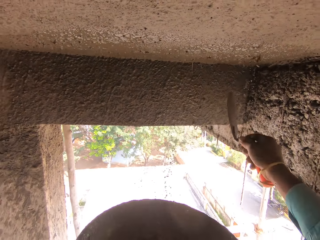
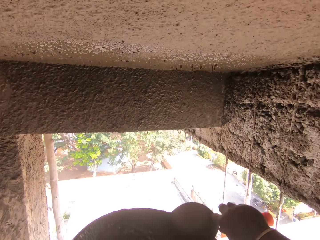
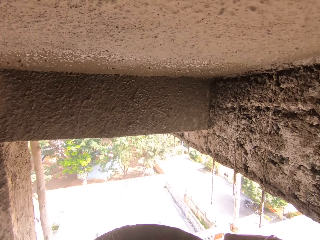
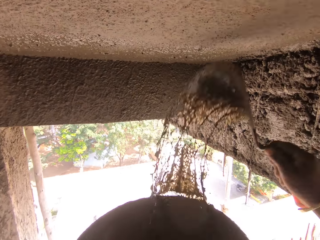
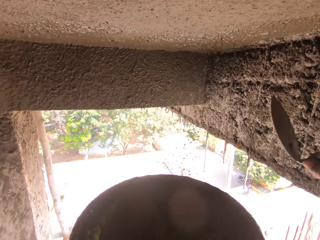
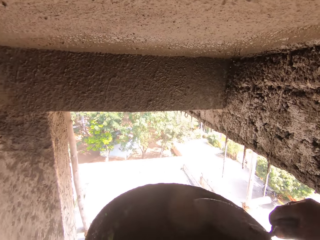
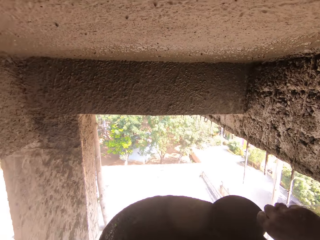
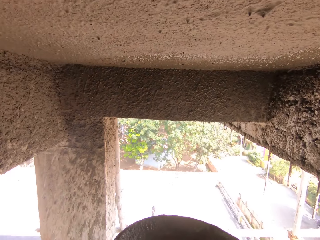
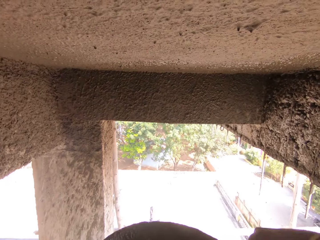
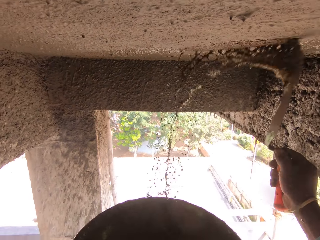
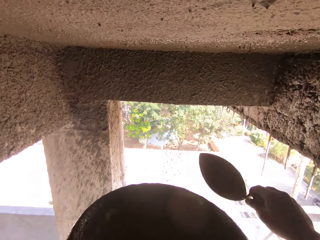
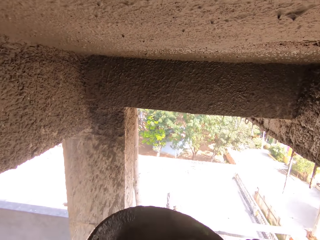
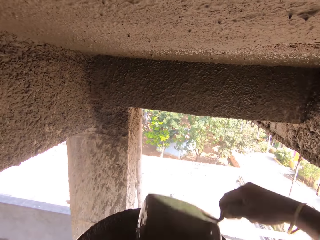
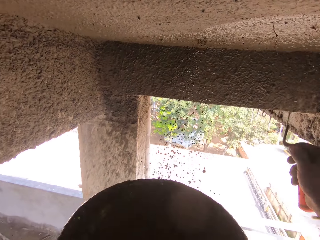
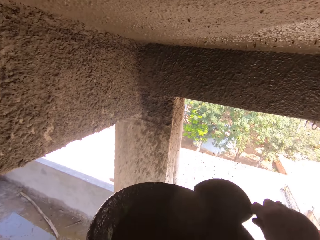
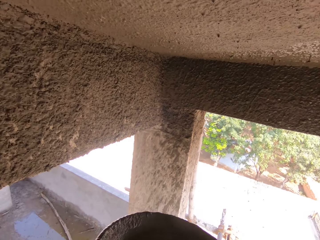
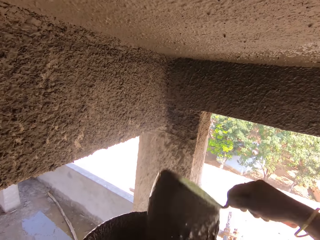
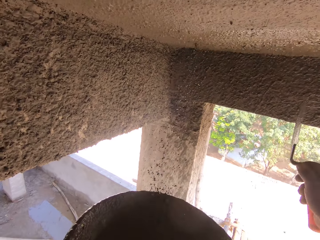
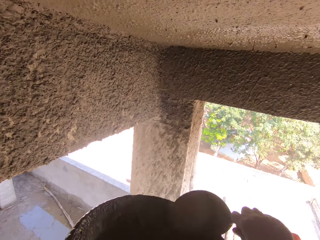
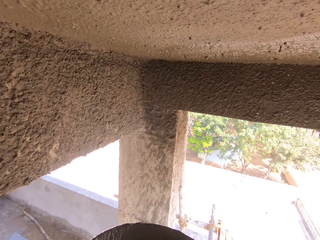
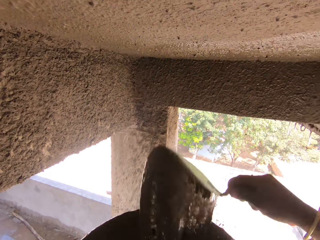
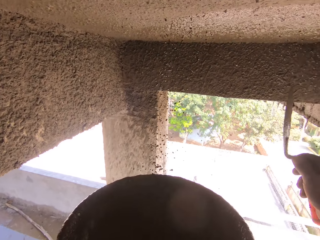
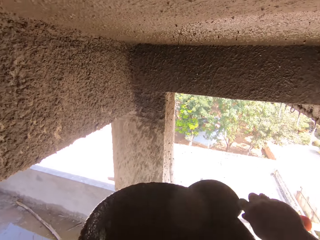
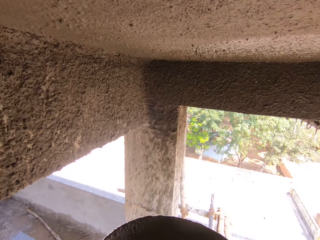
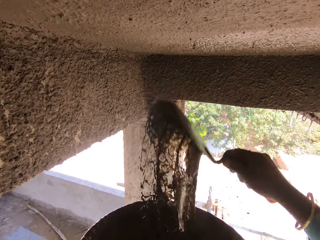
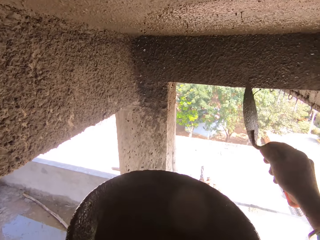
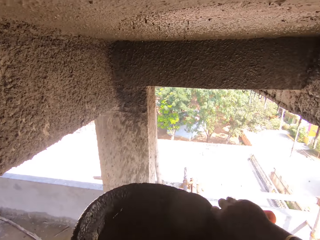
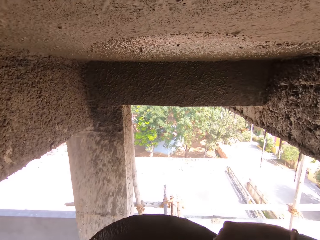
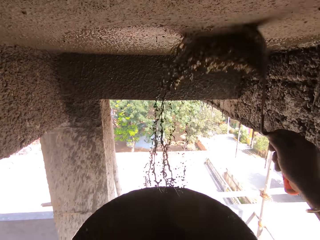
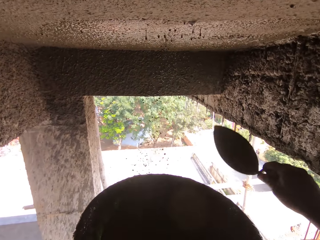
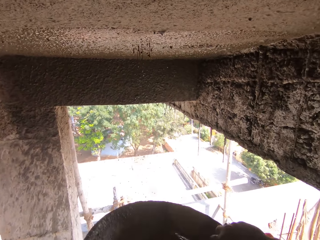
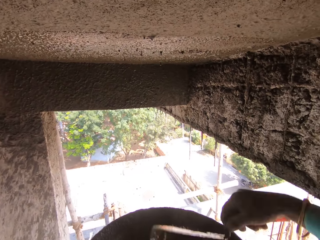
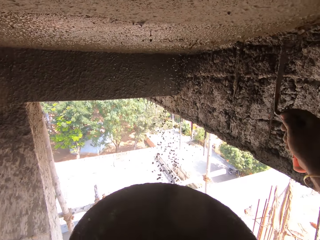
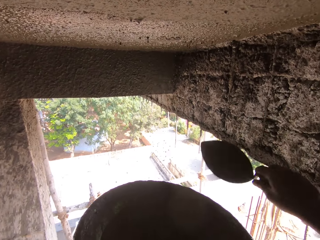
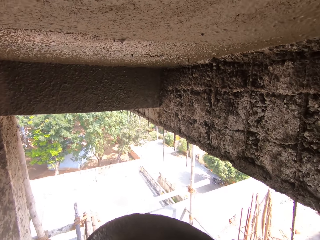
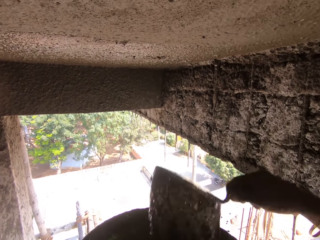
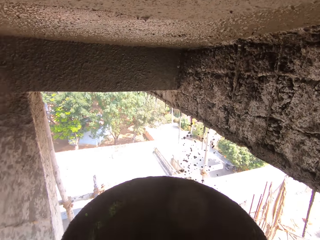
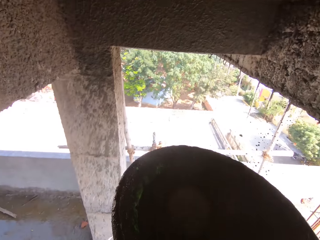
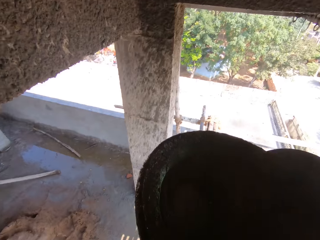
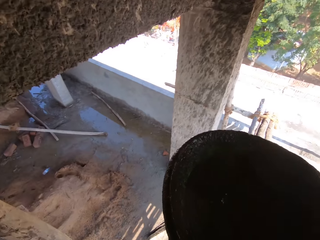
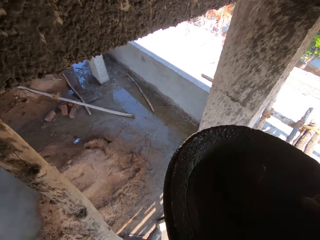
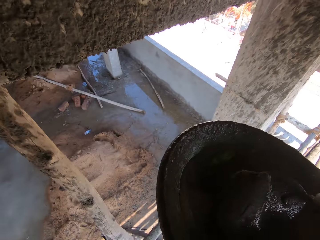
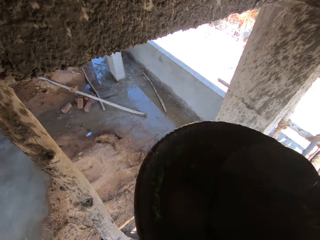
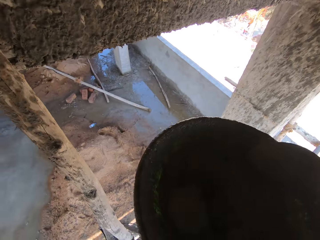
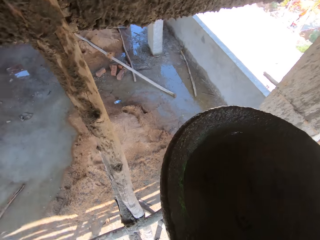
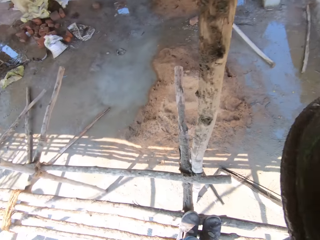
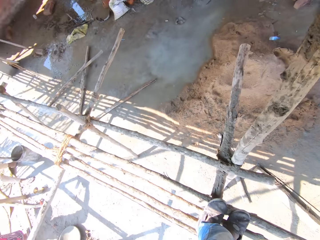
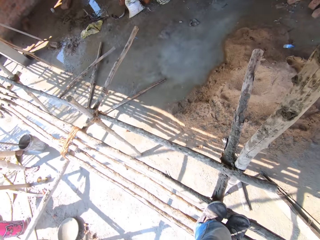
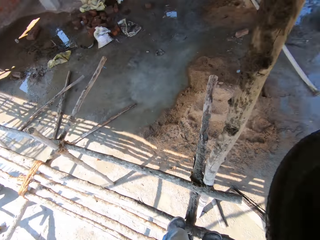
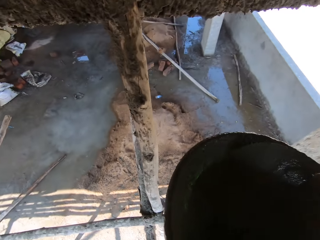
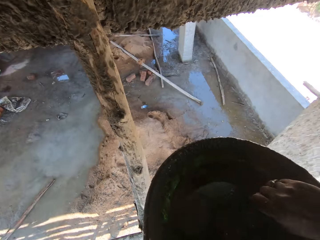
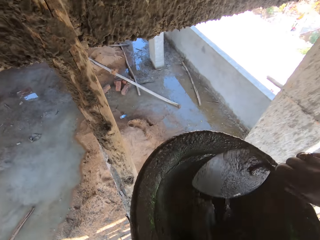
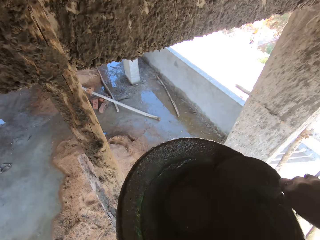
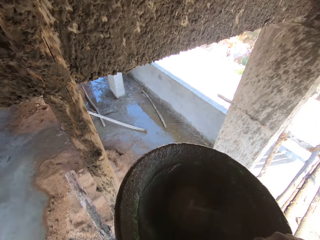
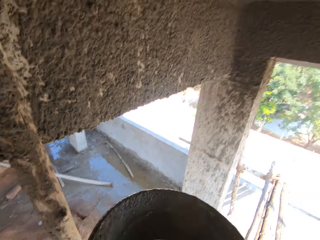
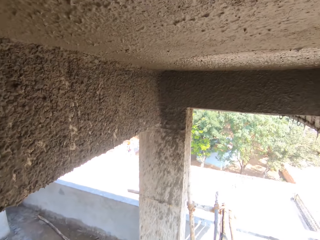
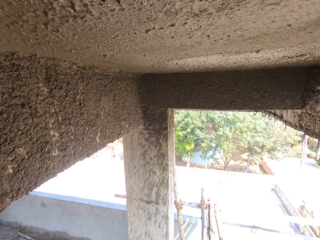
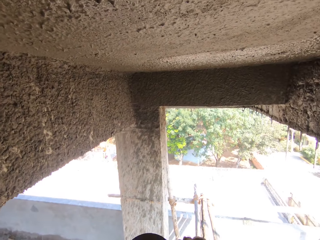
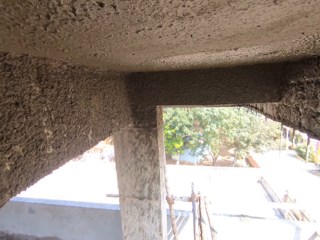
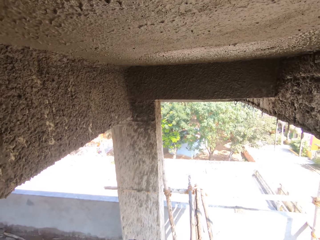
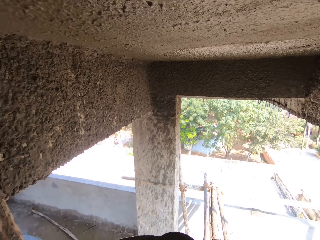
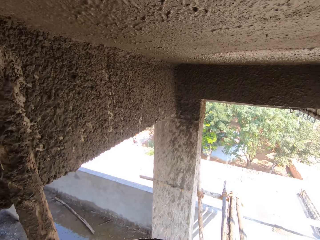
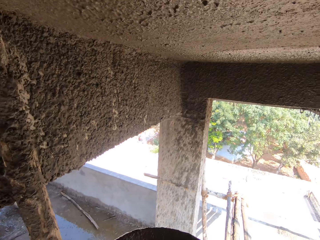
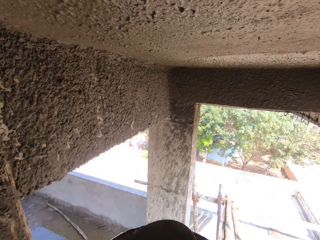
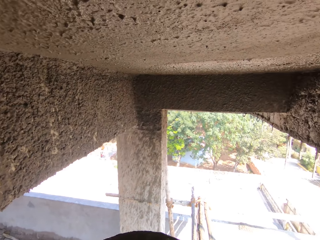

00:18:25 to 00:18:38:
The camera wearer mixes the liquid cement with a trowel in the head pan. They plaster the house.

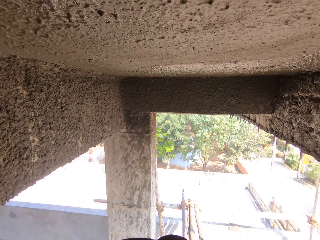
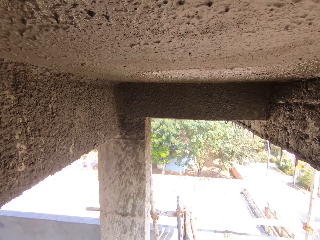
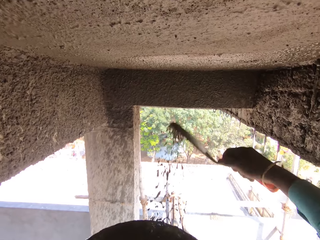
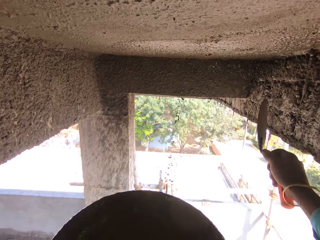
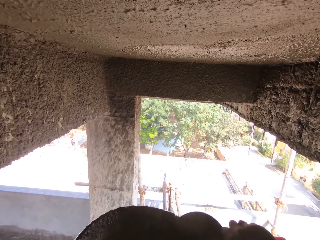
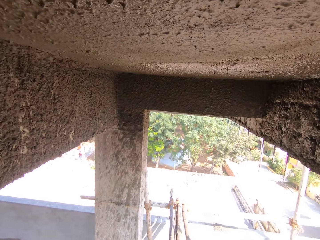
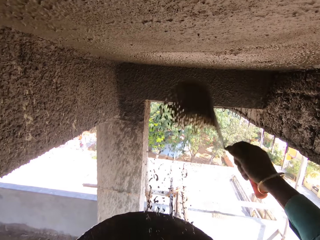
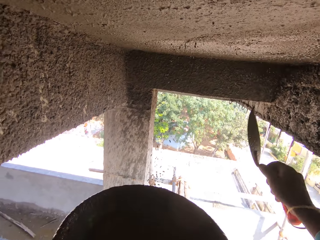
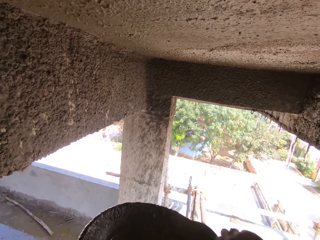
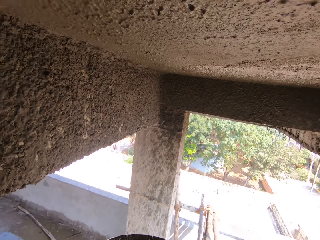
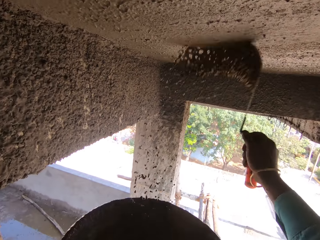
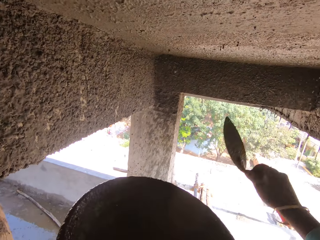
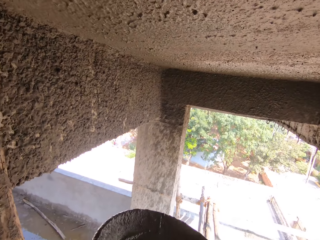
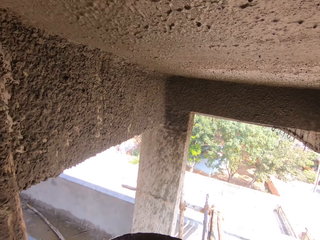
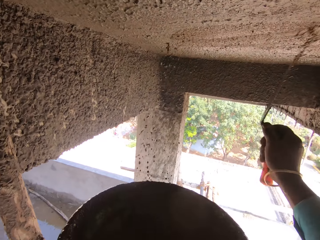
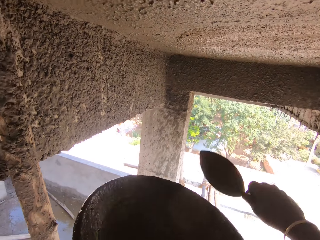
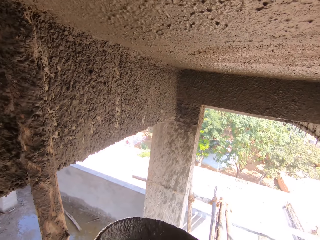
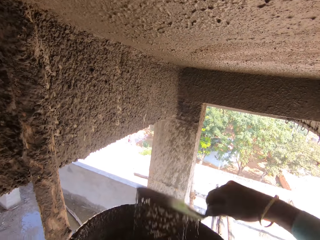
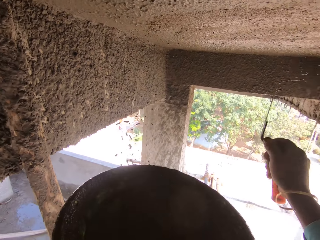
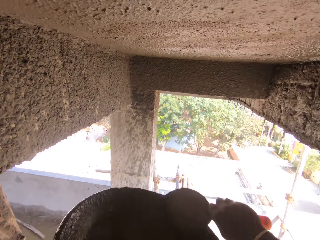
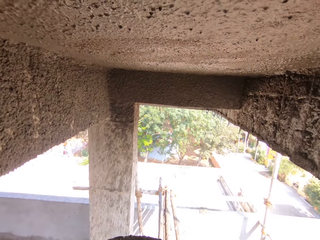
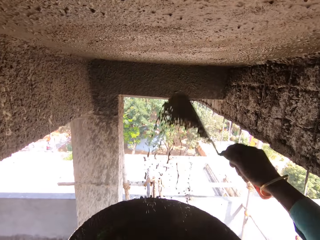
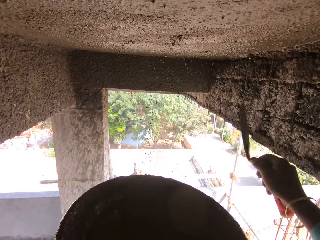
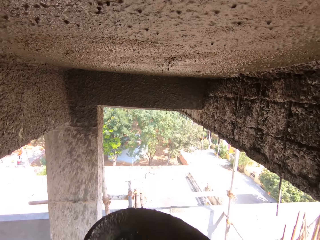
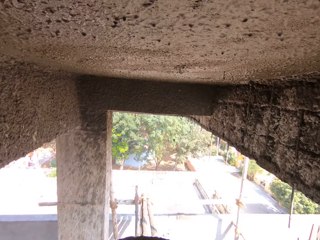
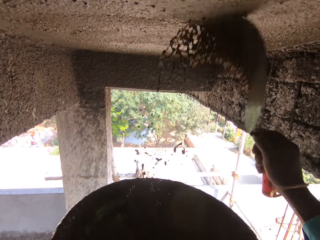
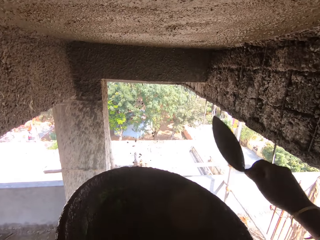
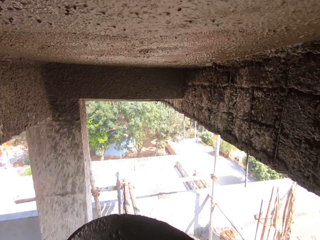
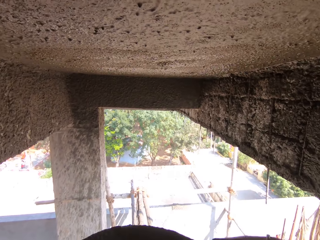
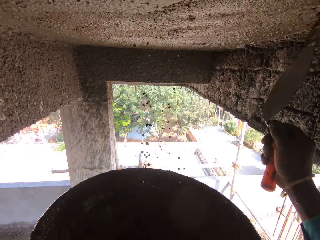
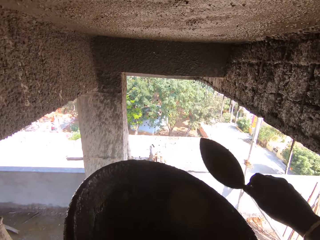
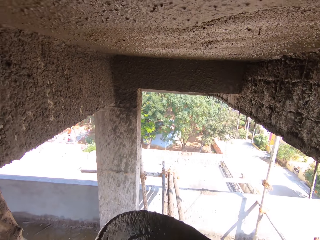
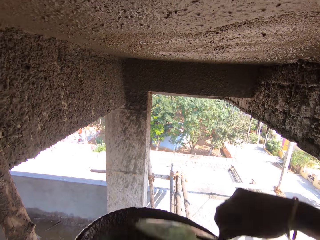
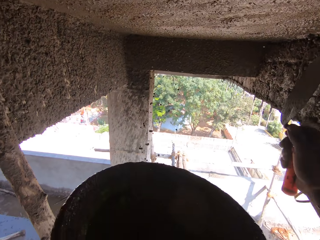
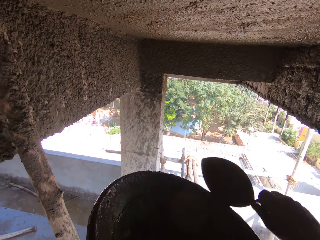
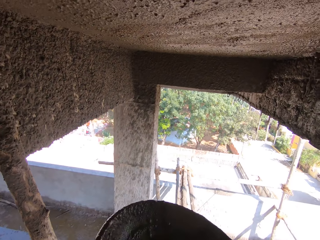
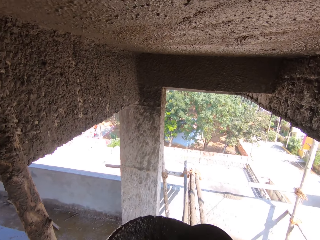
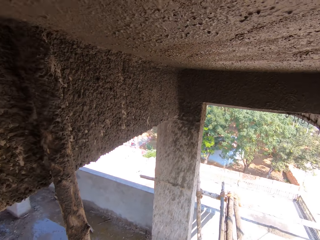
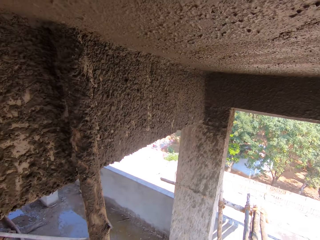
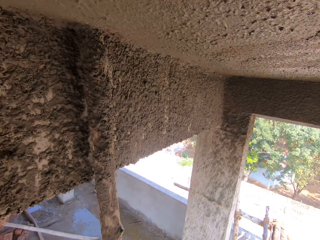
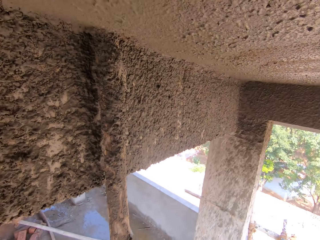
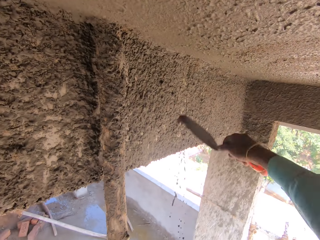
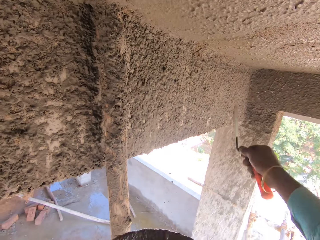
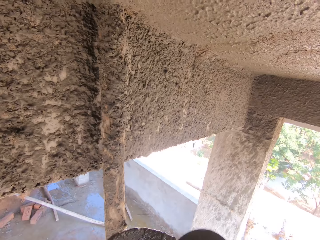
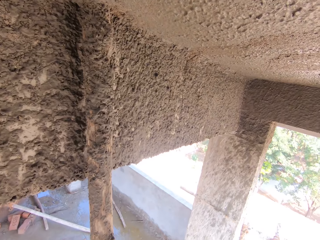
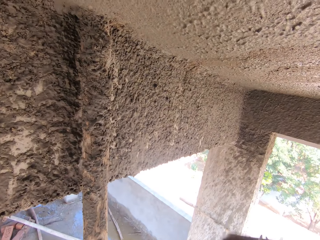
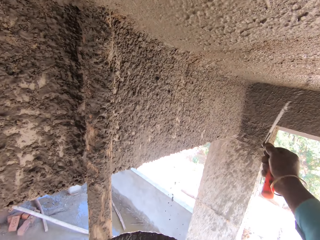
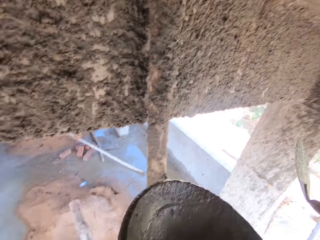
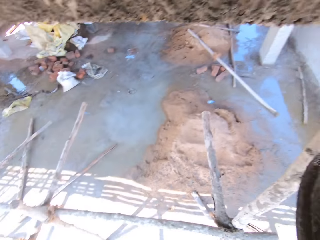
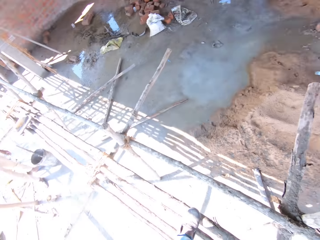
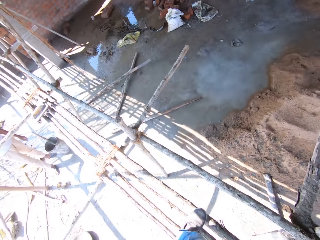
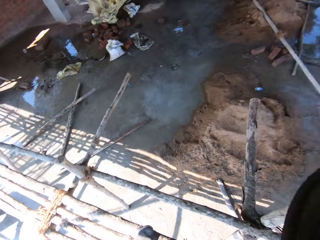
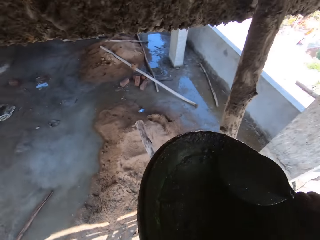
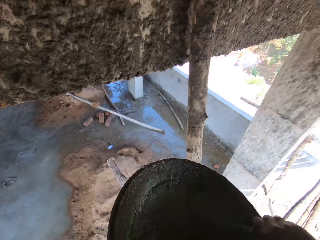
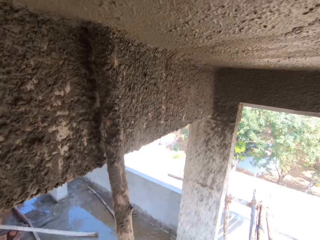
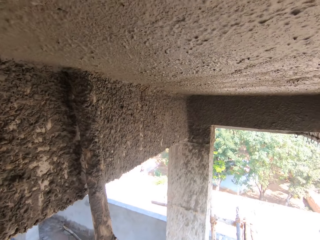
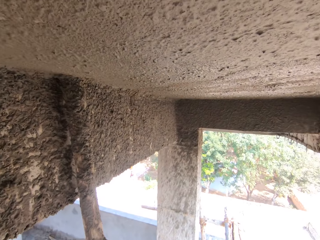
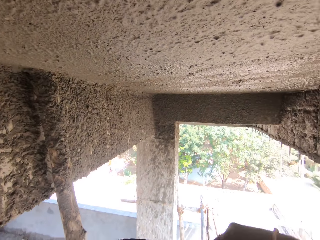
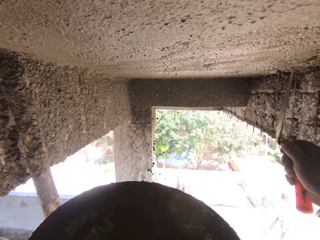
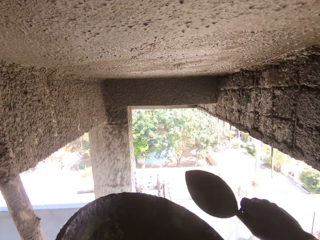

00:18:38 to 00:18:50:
The camera wearer splashes the liquid cement on the ceiling.
